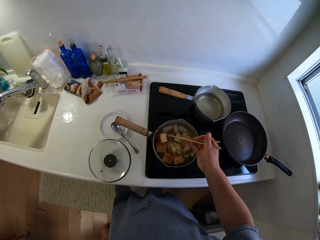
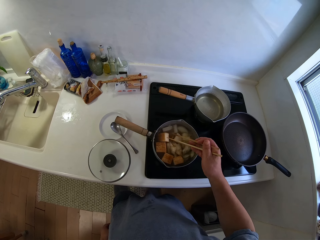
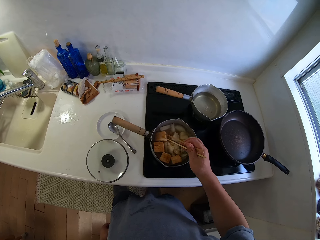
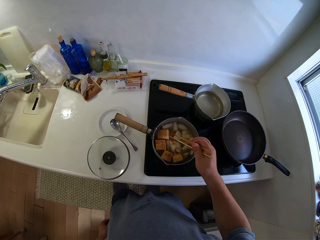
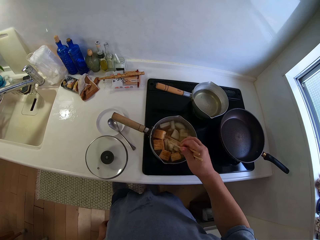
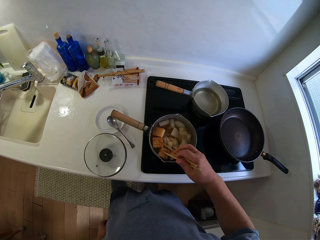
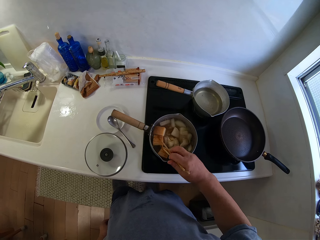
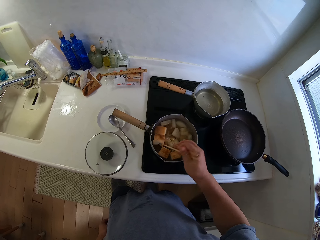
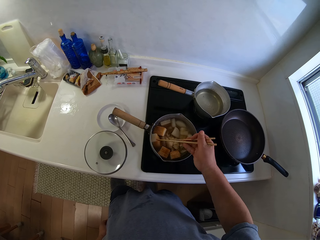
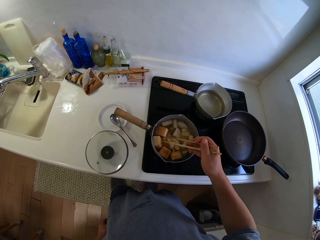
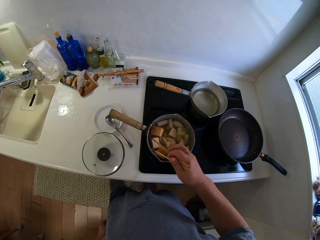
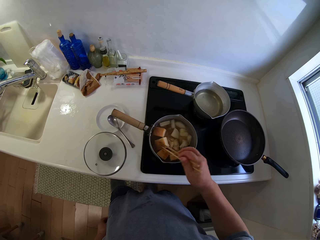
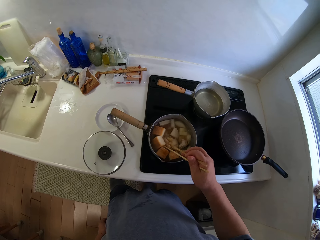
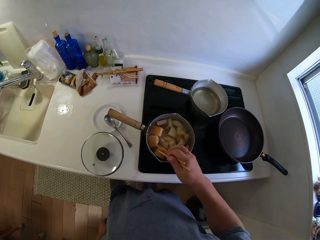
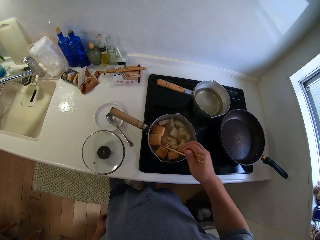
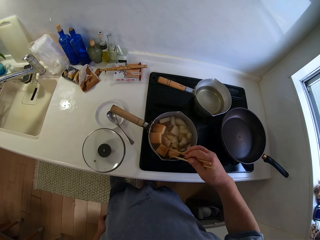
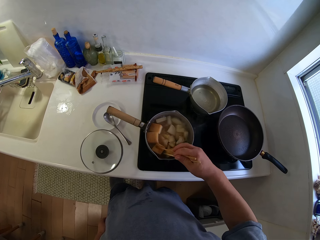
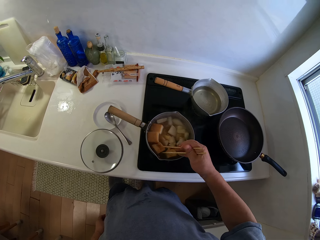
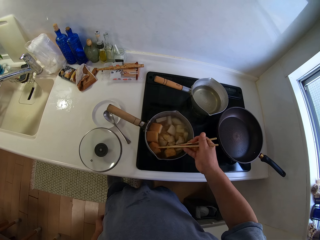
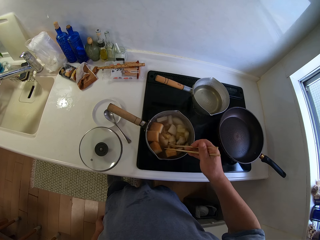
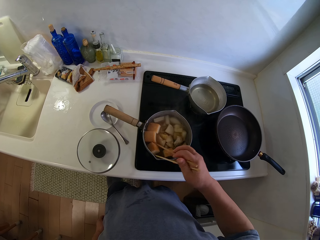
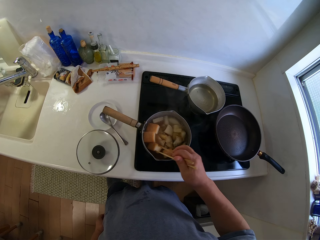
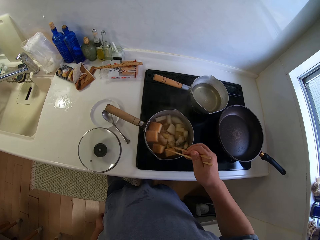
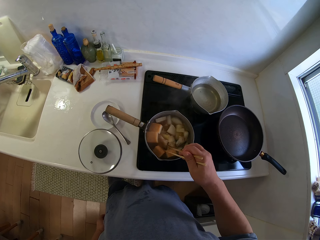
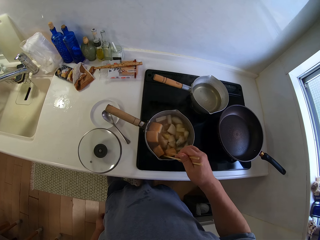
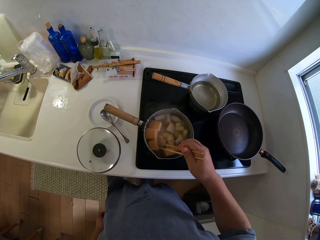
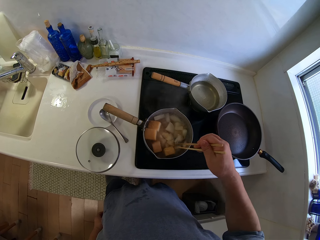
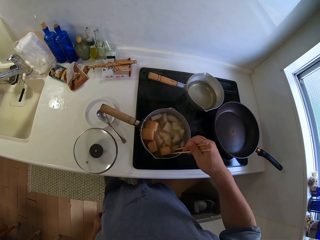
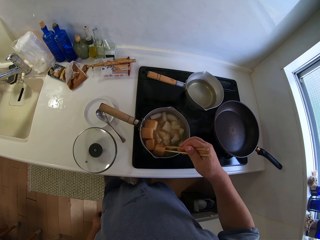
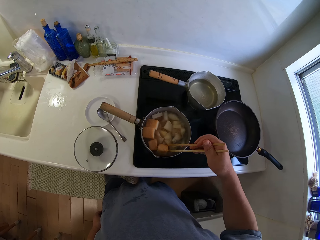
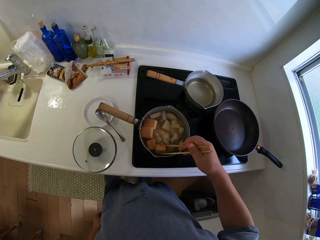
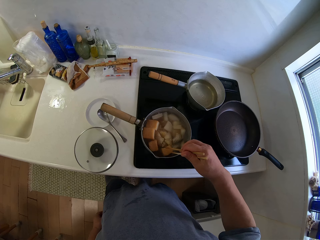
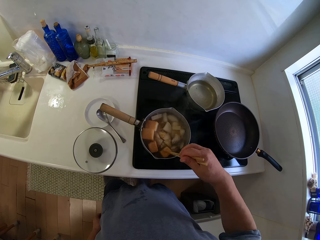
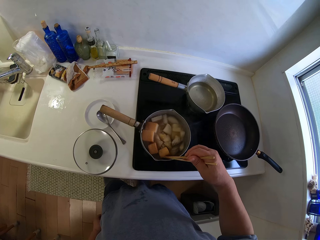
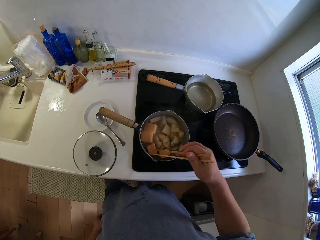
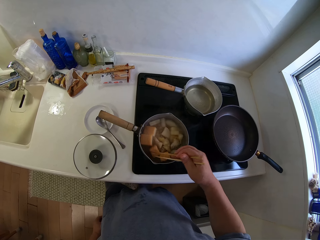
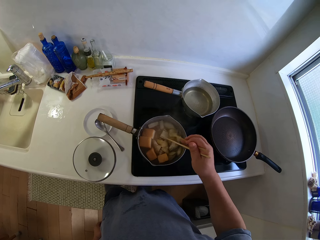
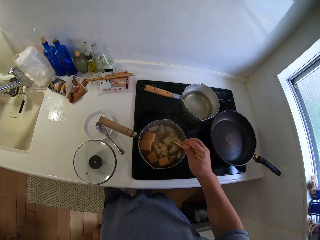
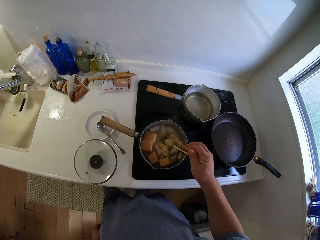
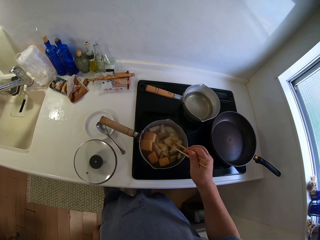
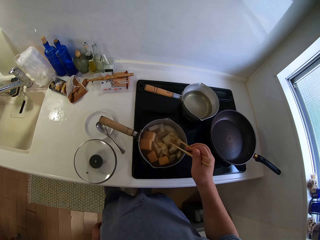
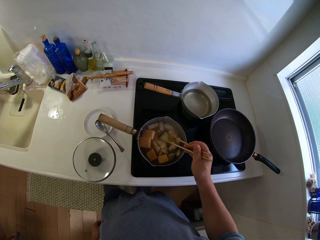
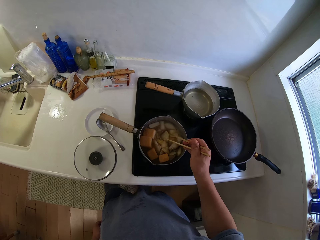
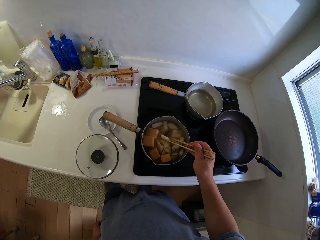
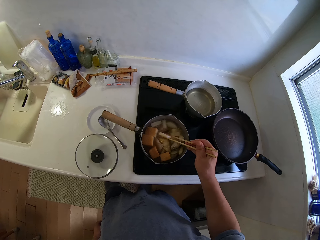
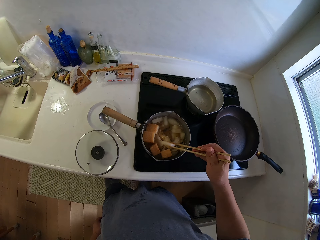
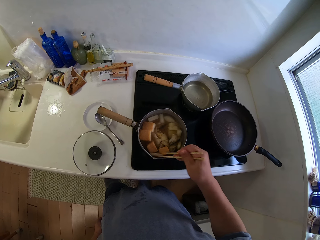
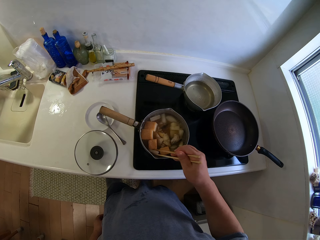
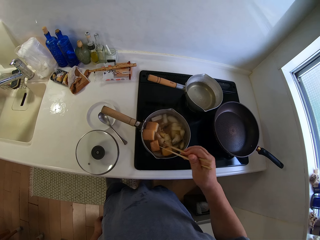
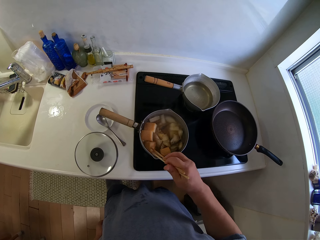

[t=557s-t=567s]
The camera wearer turns the yam in the pot with the chopsticks in his right hand.

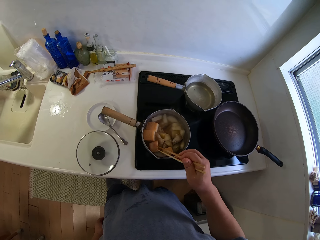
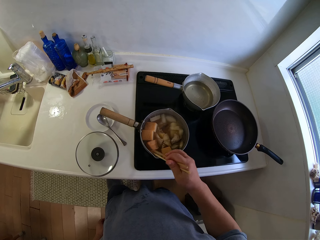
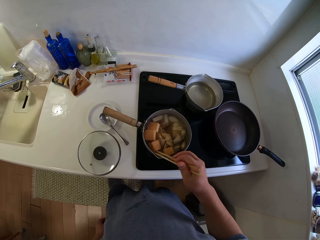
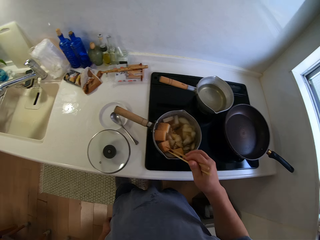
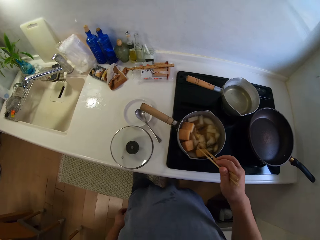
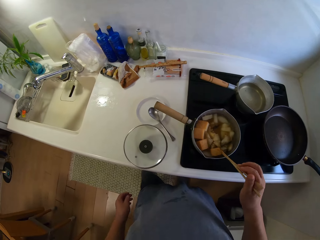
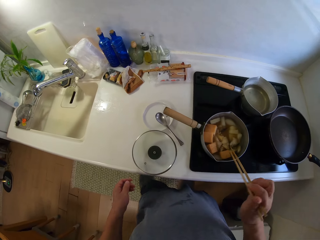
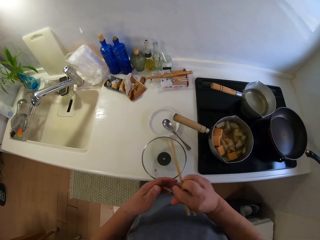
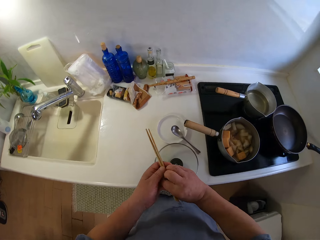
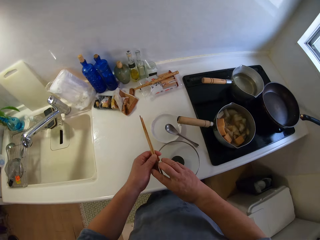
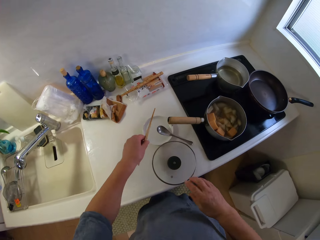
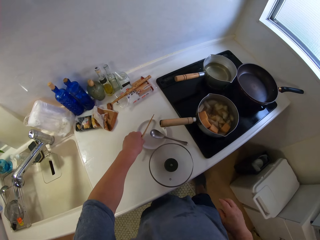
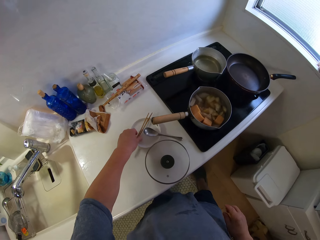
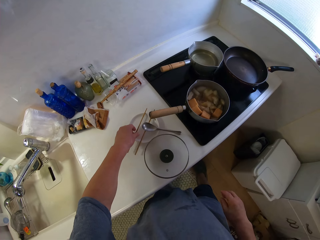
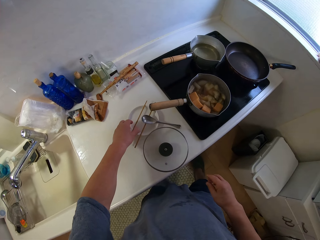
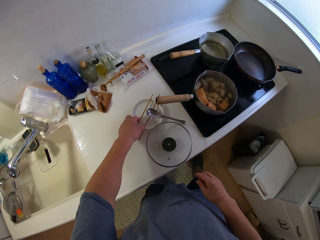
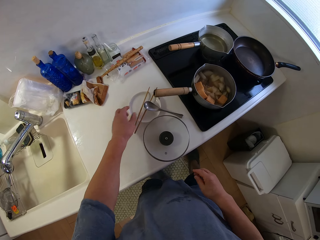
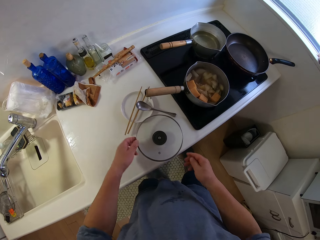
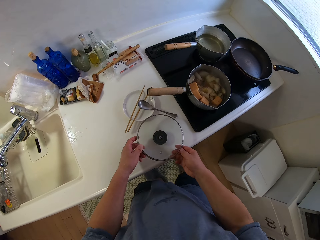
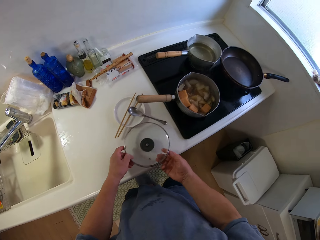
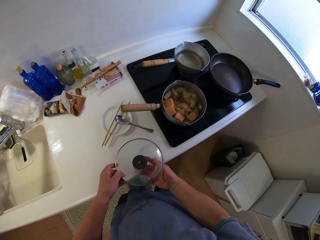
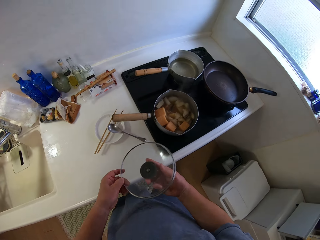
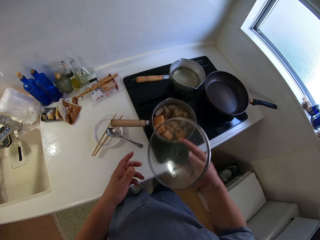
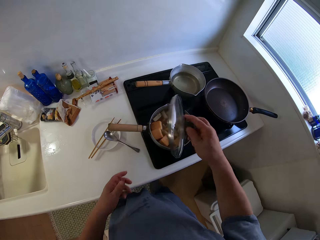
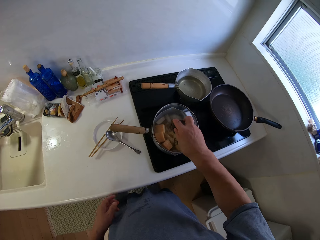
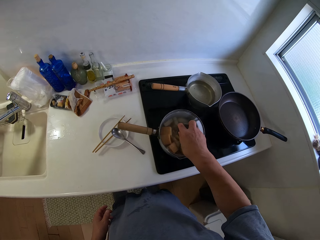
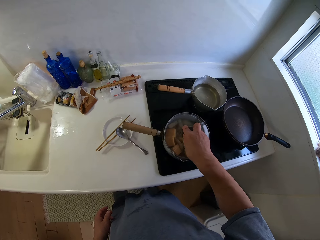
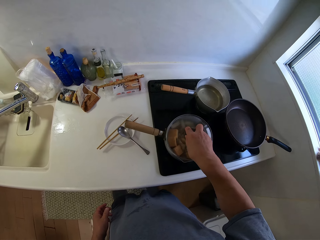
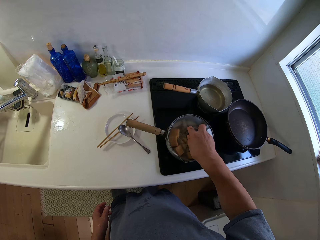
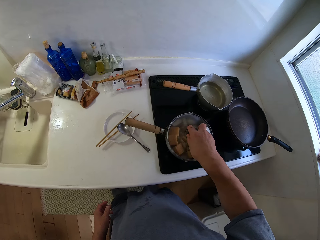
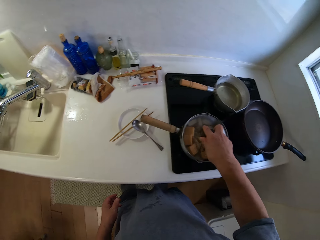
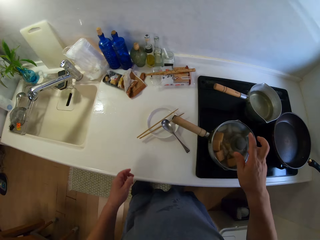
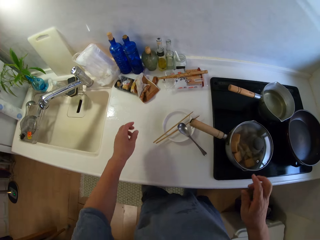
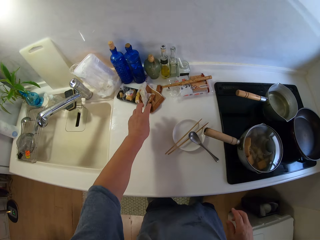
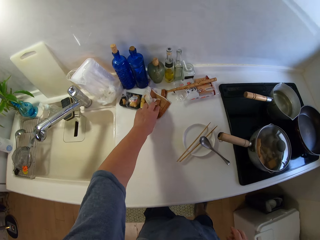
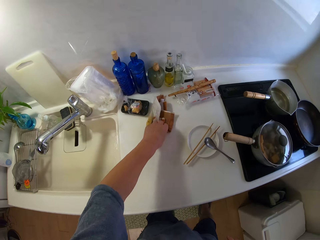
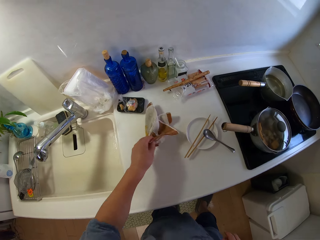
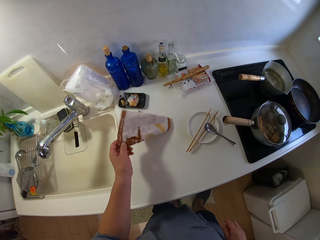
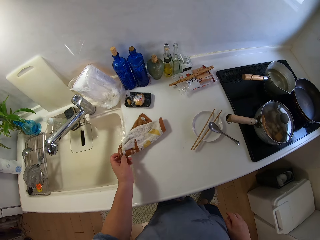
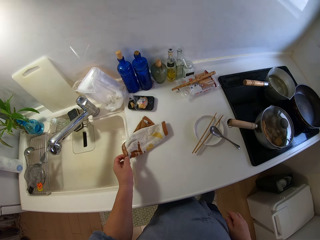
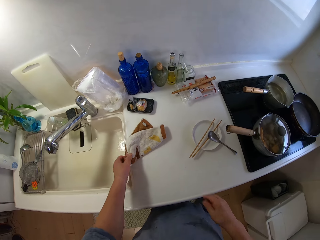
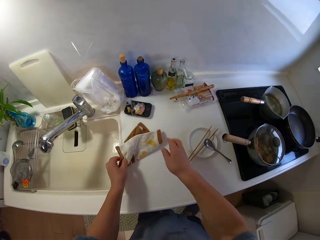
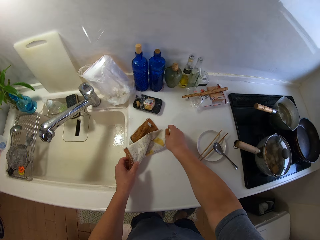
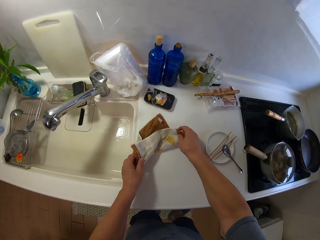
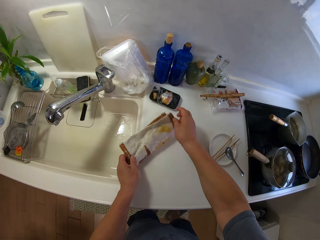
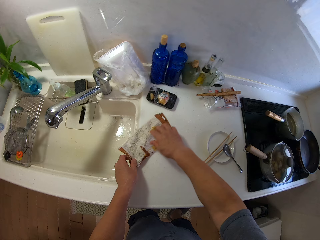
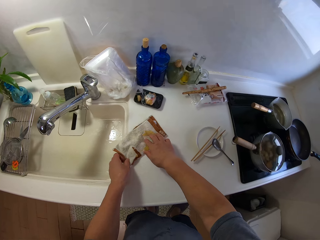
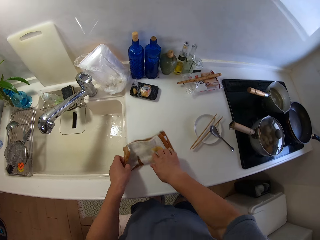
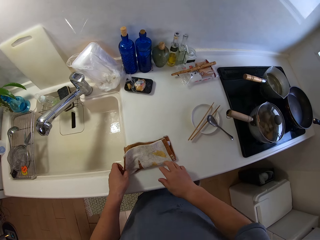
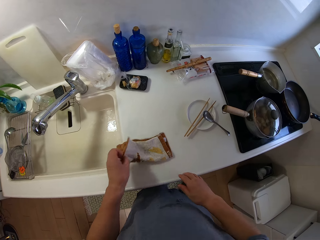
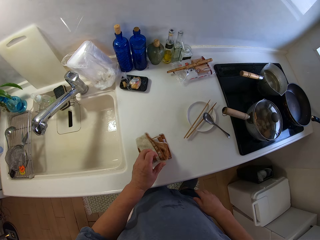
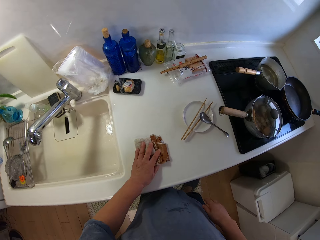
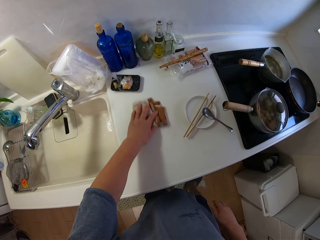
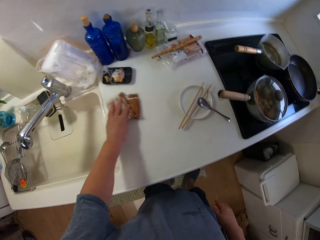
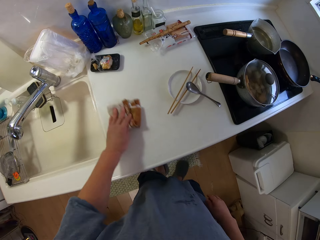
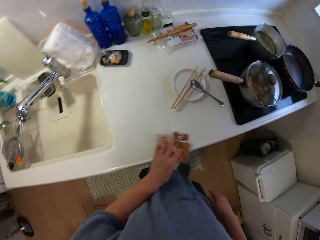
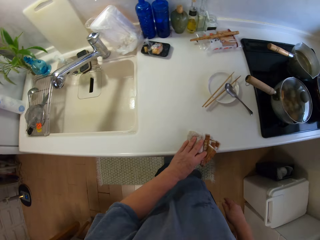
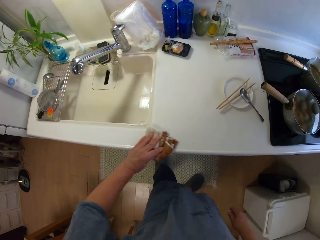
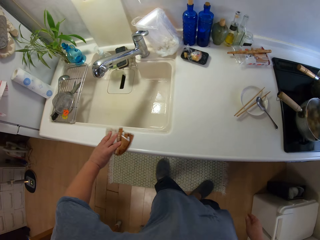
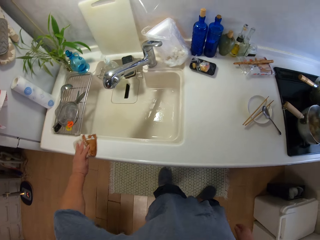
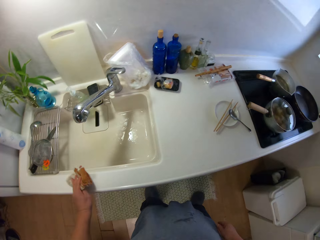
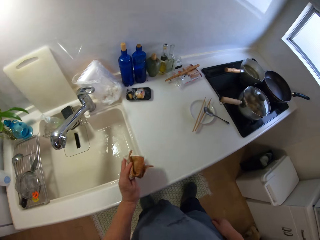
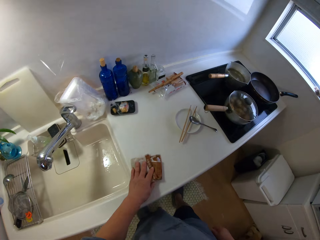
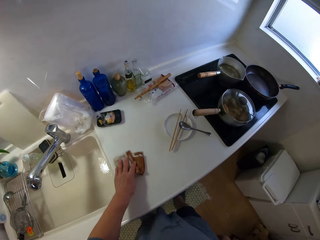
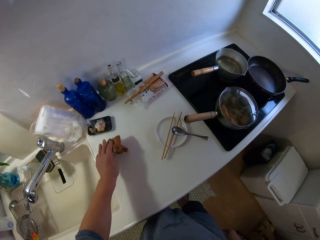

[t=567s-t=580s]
The camera wearer hits the cooking pot with chopsticks. He walks around the kitchen. He passes the chopping sticks to his left hand. He drops the chopping sticks on the slab with his left hand. He picks up the lid to the pot from the slab. He covers the cooking pot with its lid. He moves a kitchen towel or napkin on the countertop. He folds the napkin on the slab with his hands. He moves the kitchen towel on the countertop. He folds the kitchen towel on the countertop. He wipes the countertop with the kitchen towel.
